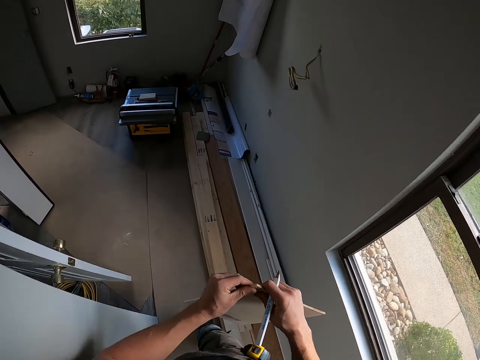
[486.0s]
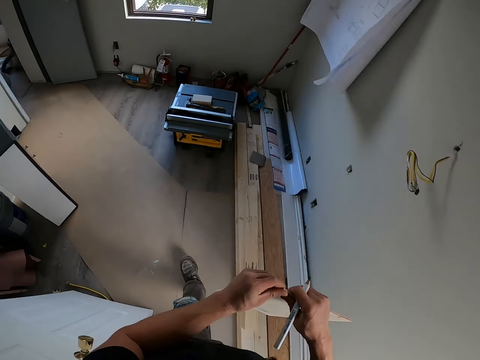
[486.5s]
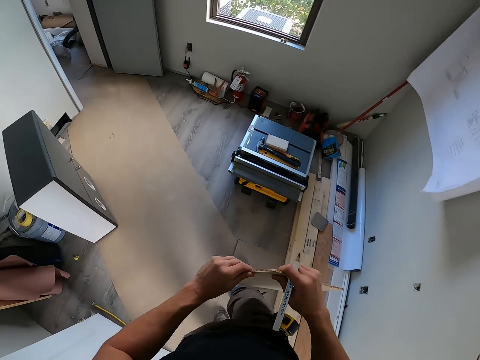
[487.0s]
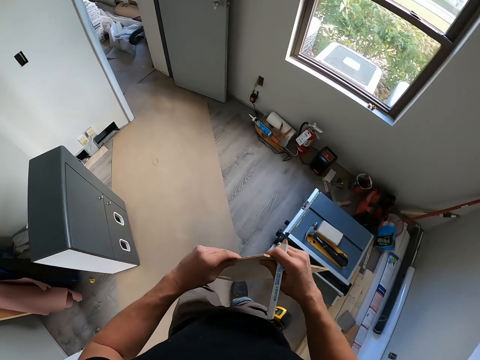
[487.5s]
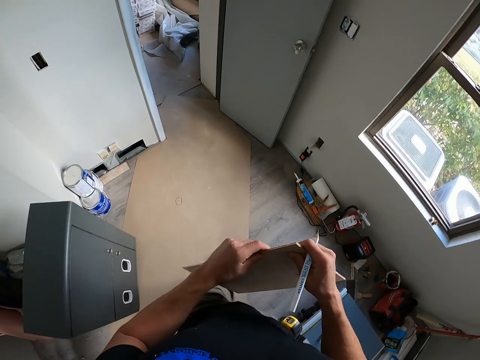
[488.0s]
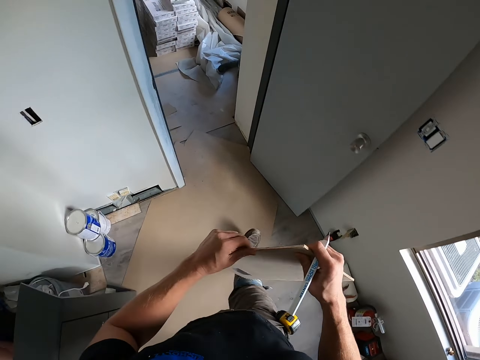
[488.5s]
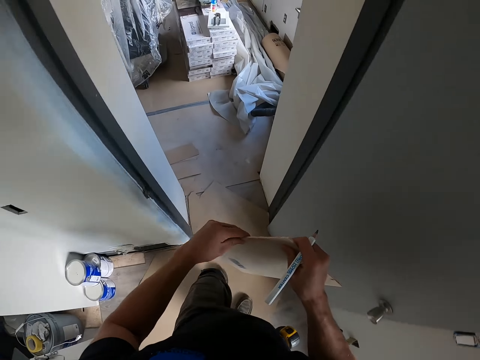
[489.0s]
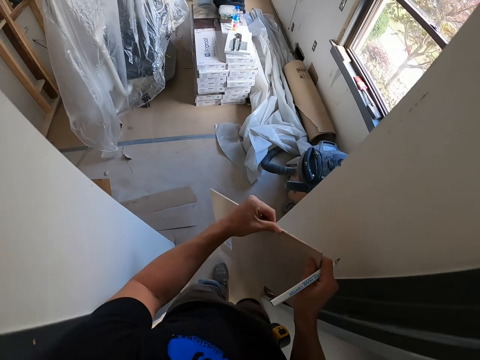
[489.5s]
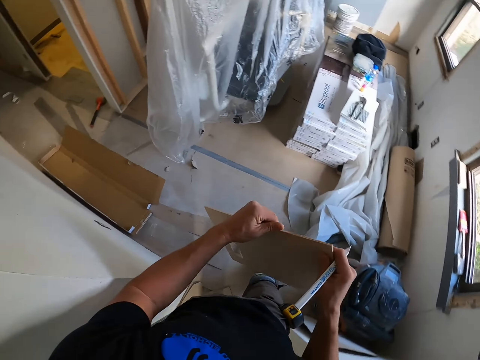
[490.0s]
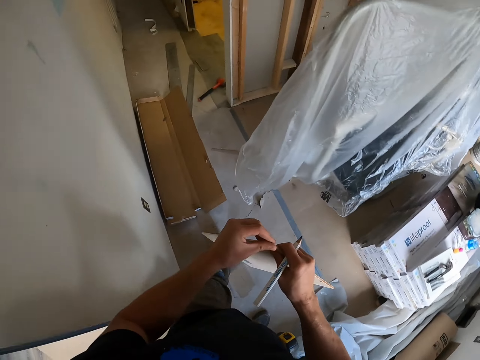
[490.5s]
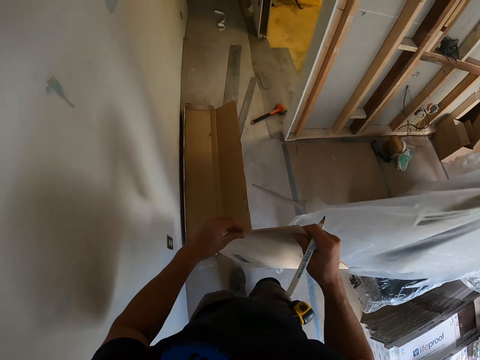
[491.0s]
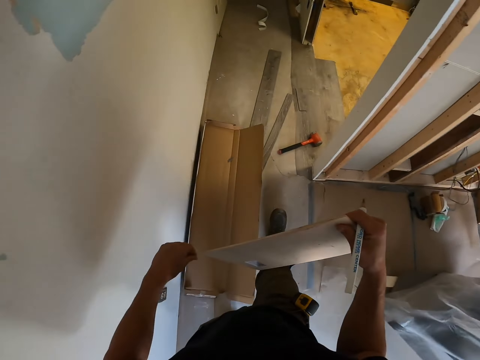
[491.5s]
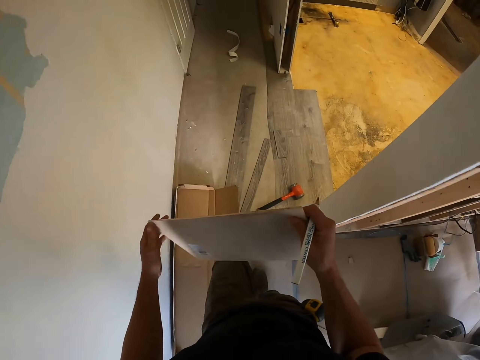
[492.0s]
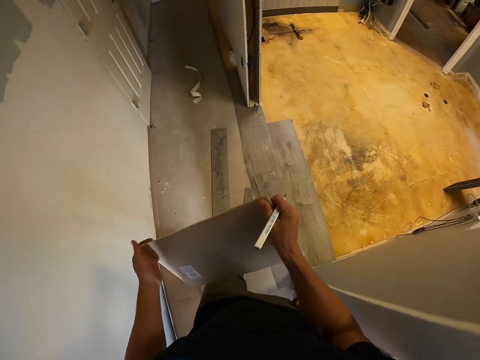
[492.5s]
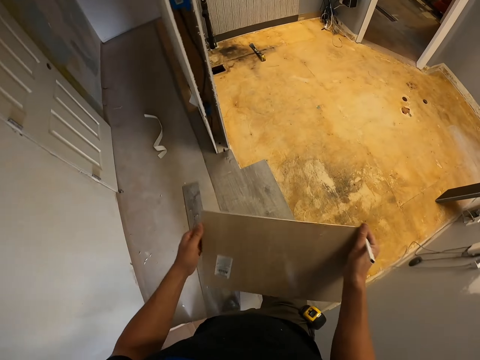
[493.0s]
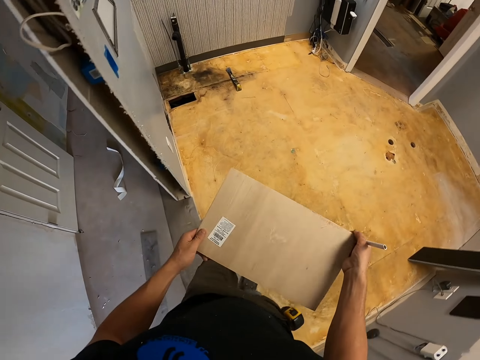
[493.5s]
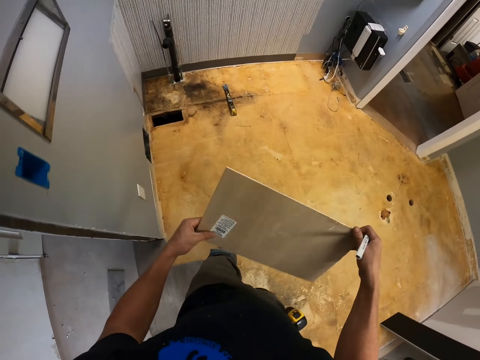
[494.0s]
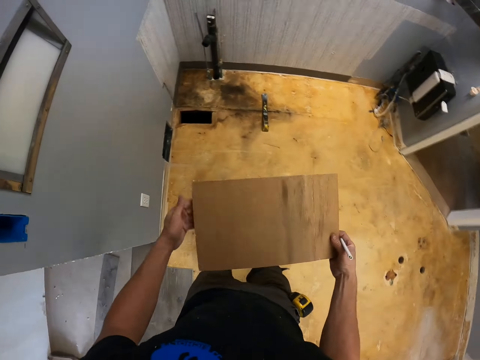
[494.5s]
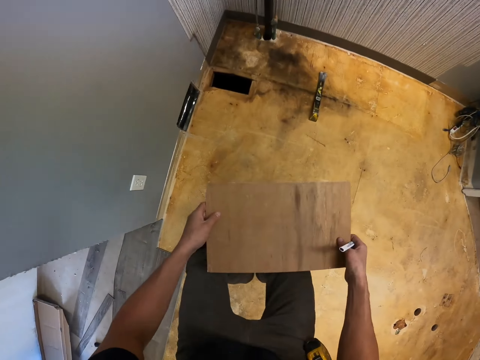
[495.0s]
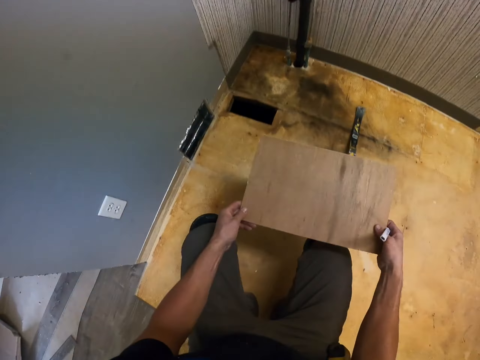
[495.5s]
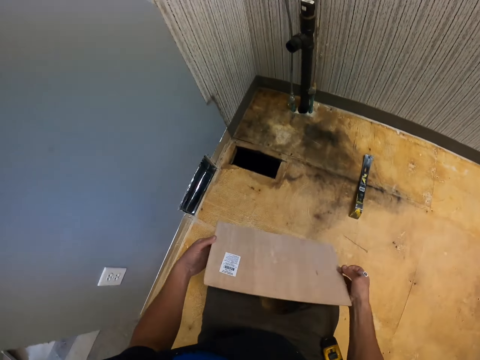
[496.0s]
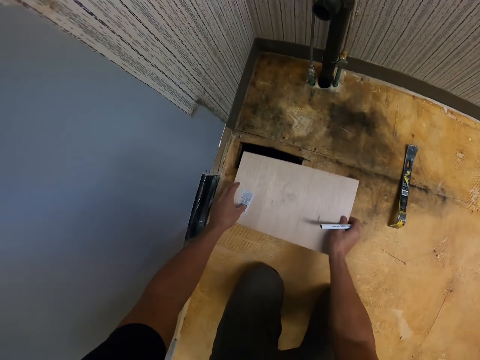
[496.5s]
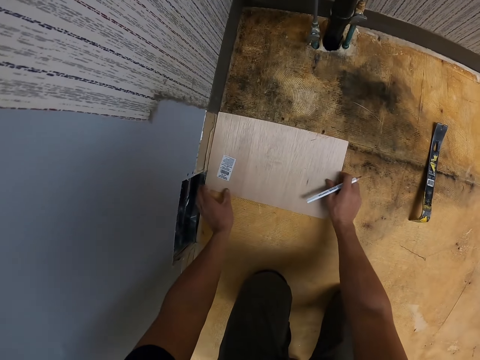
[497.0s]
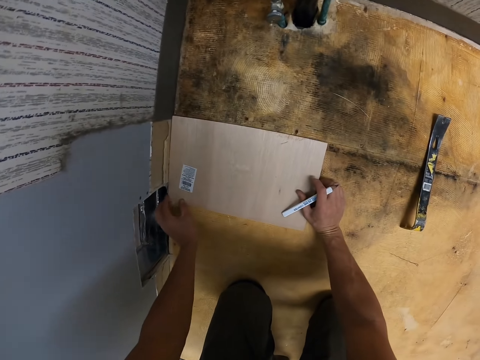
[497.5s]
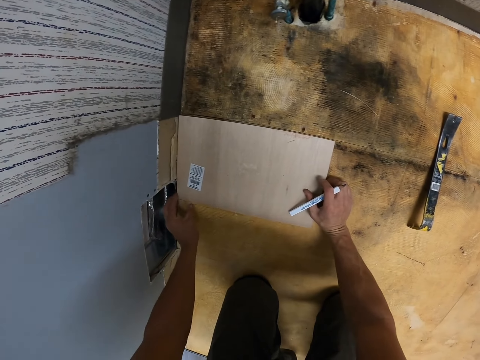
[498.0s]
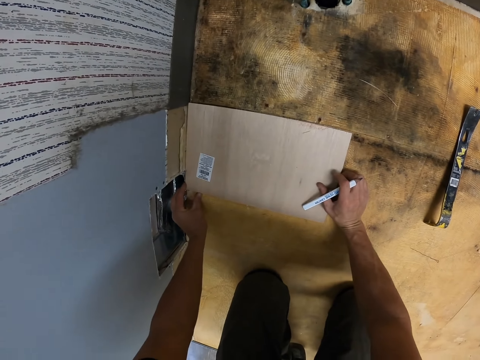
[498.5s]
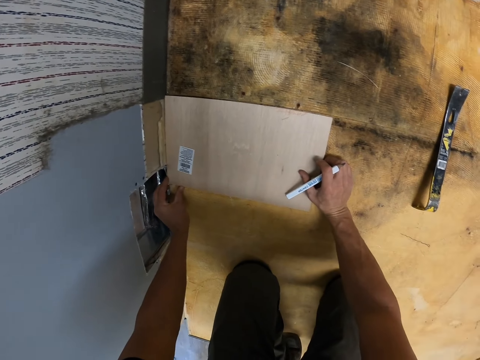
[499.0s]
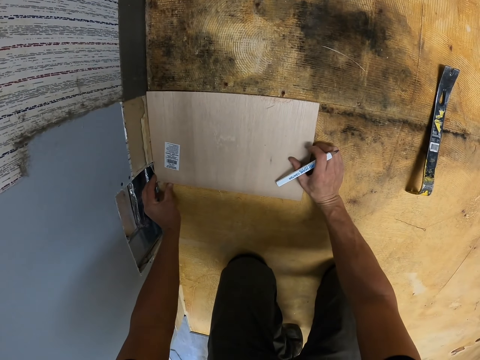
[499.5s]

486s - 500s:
The camera wearer turns the cardboard with their hands. They kneel down. They turn the cardboard with their hands. They place the cardboard on the floor.

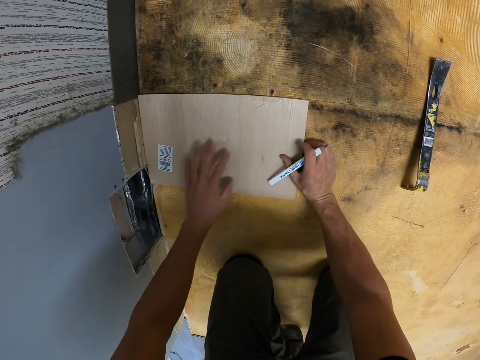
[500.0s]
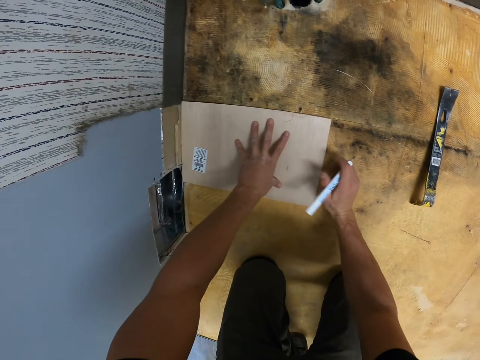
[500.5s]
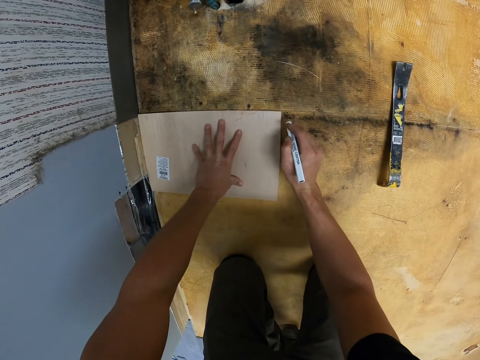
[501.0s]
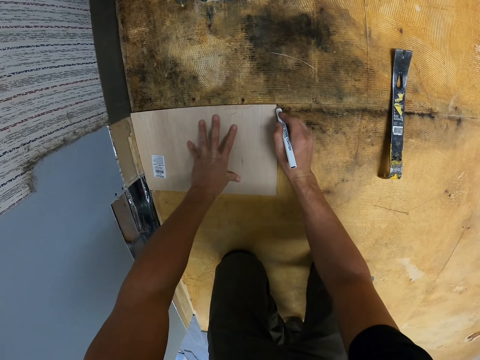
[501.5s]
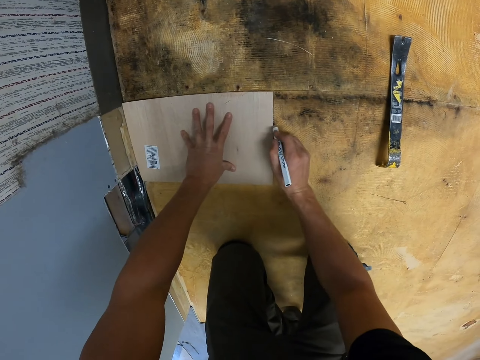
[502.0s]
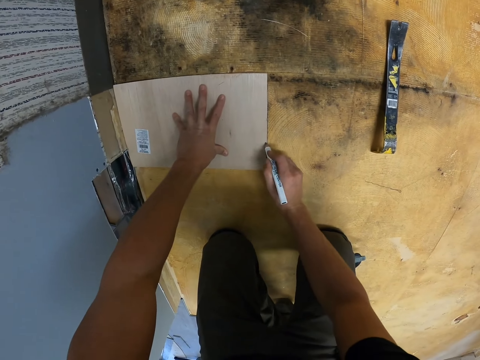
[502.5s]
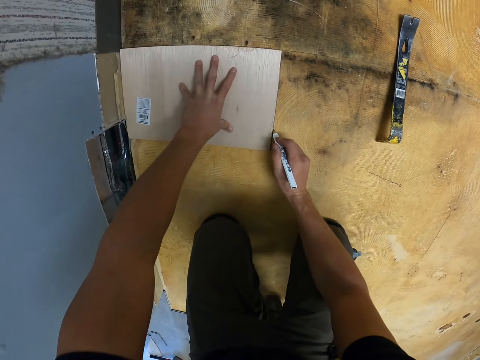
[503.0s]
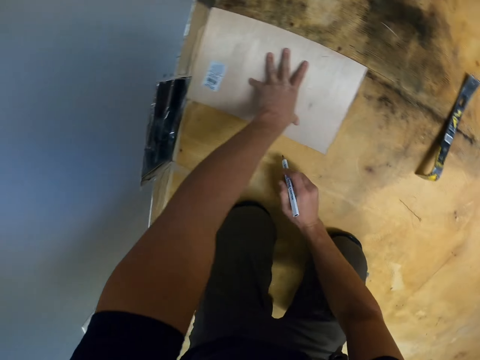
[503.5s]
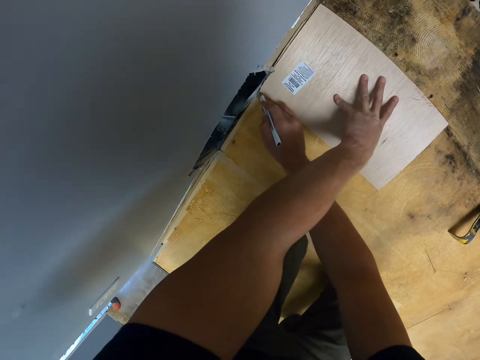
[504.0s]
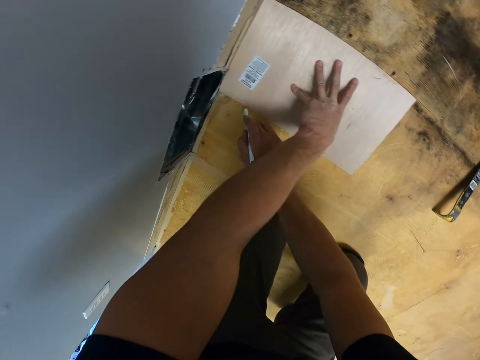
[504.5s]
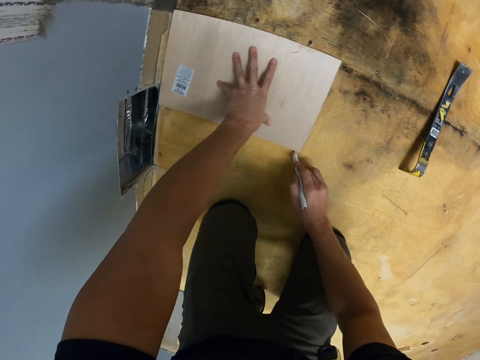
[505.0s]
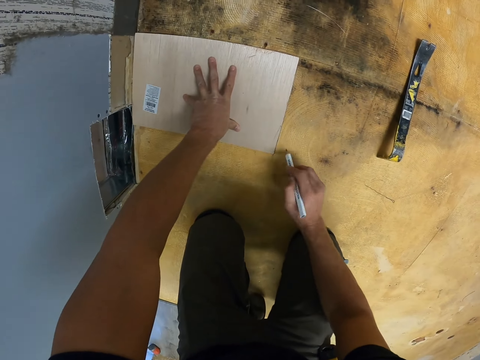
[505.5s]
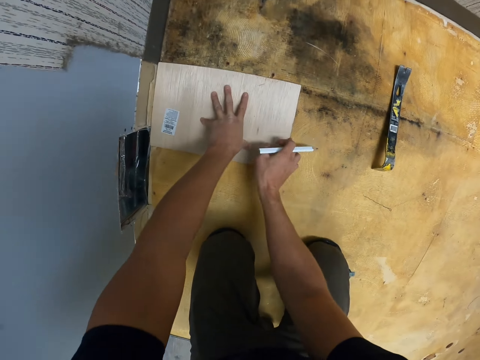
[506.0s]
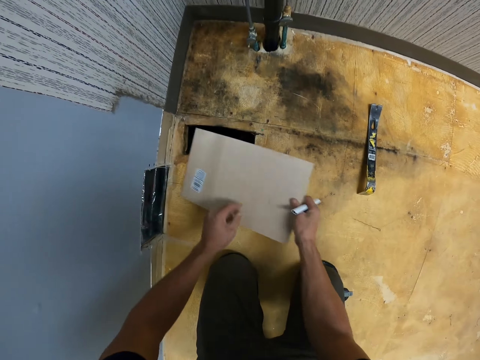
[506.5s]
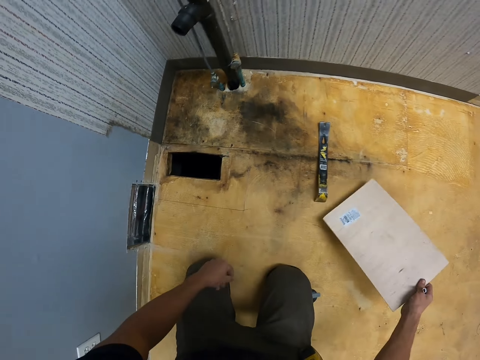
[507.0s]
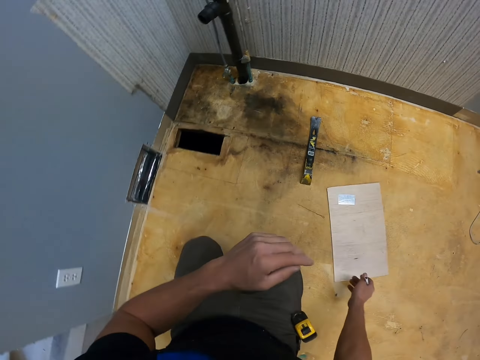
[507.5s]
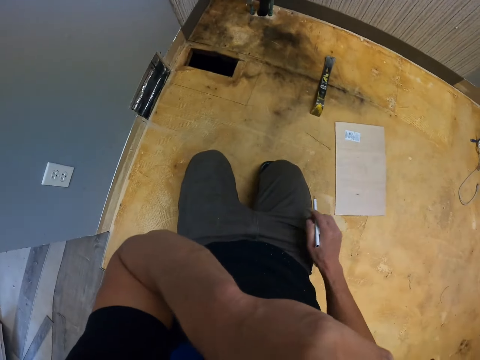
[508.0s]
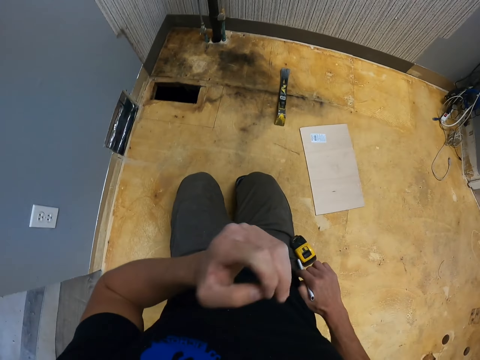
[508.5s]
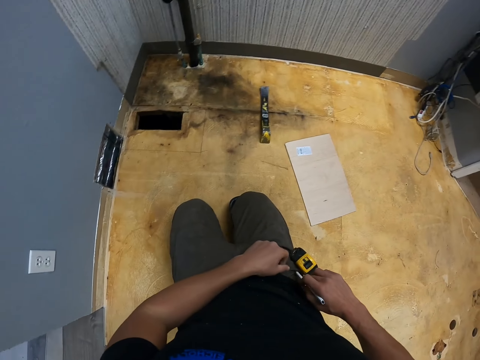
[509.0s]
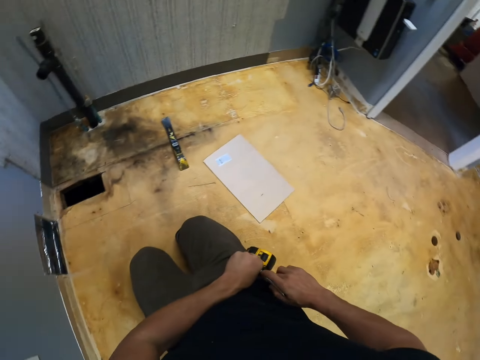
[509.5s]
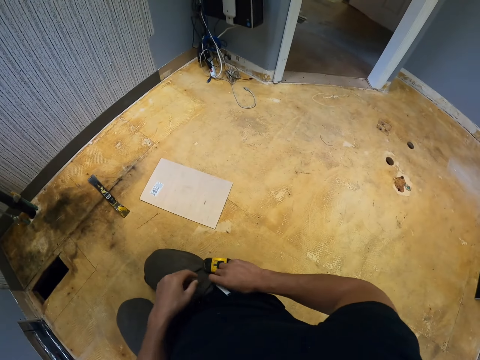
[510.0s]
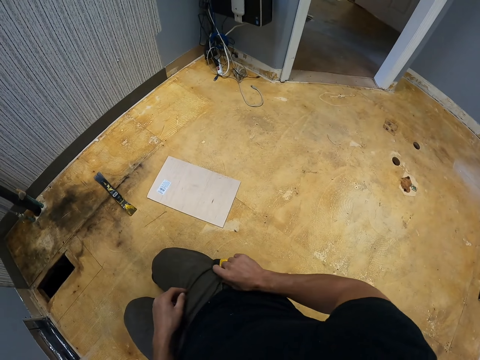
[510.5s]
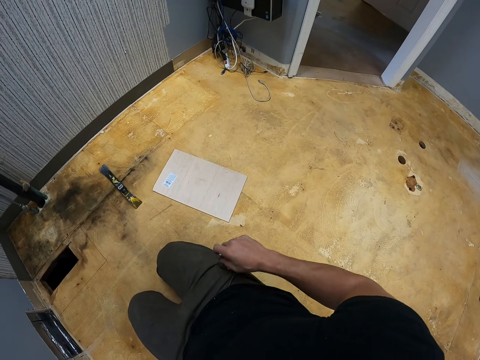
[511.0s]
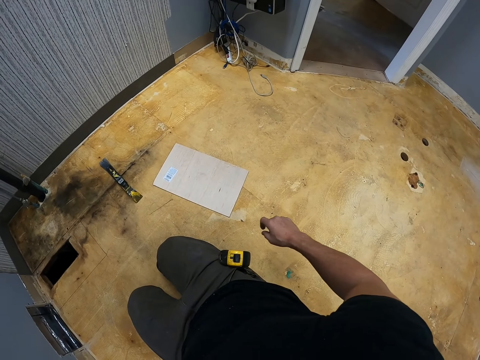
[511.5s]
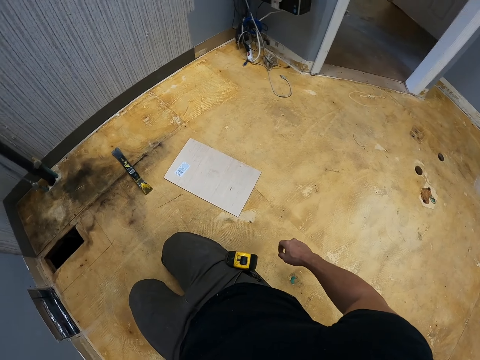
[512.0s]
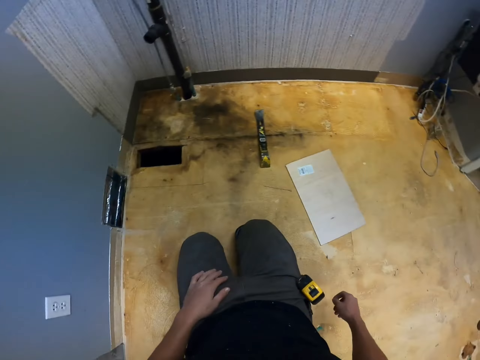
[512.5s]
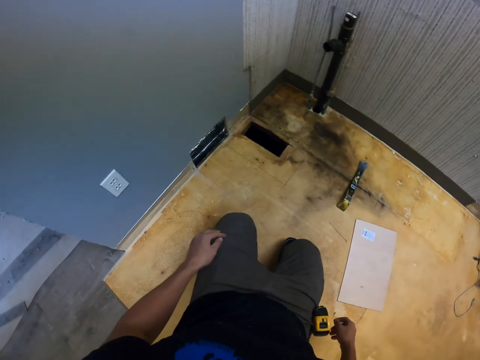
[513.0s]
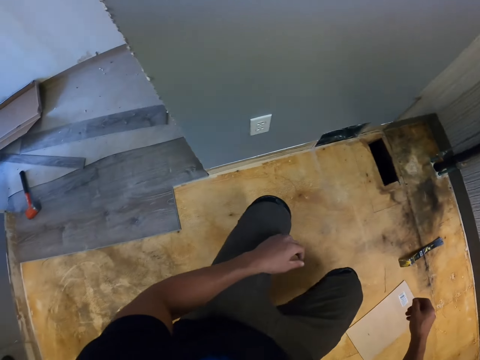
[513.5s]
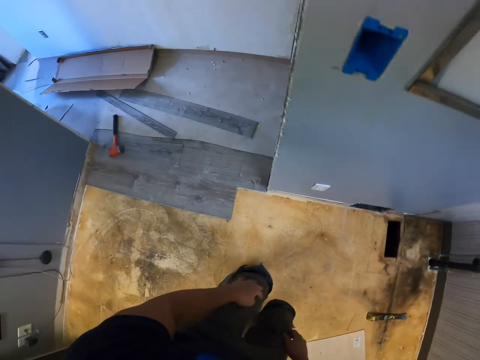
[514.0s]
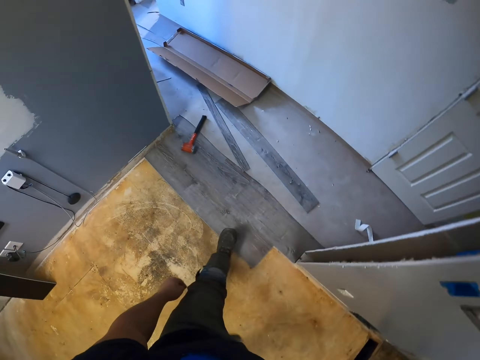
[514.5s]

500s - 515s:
The camera wearer draws lines on the wood with a pencil. They pick up the cardboard with the right hand. They move the plywood aside. They drop the cardboard with the right hand. They raise the left hand. They put the pencil in the pocket. They look around. They stand up.
